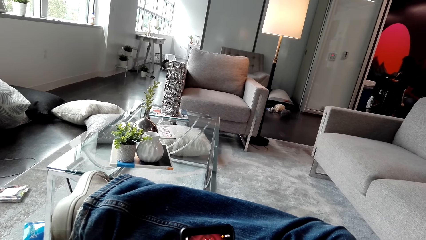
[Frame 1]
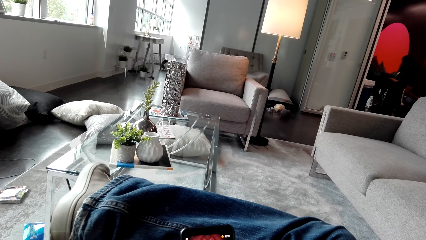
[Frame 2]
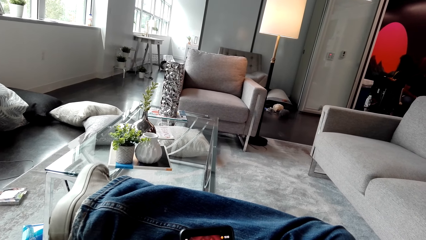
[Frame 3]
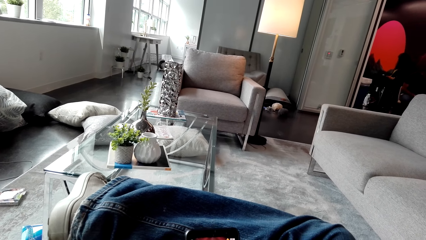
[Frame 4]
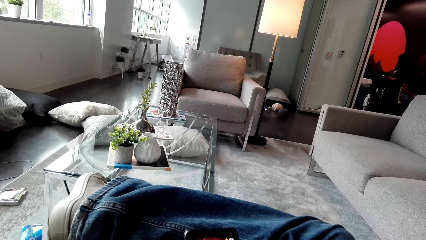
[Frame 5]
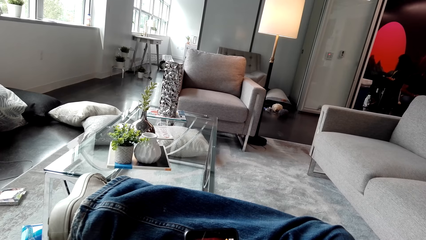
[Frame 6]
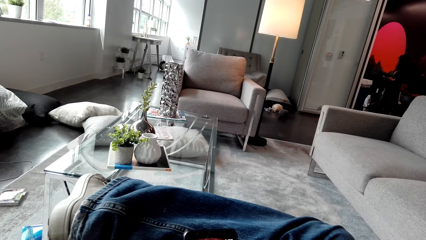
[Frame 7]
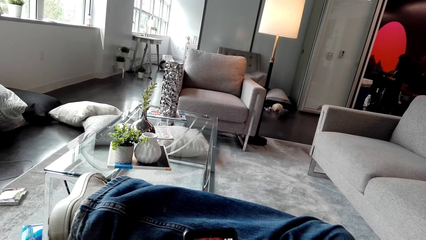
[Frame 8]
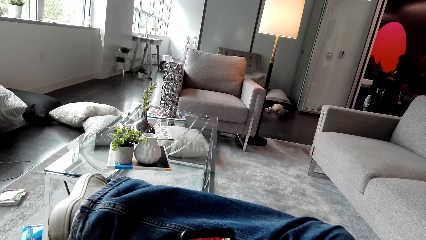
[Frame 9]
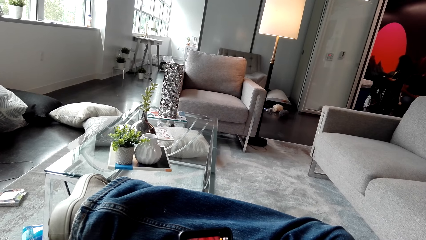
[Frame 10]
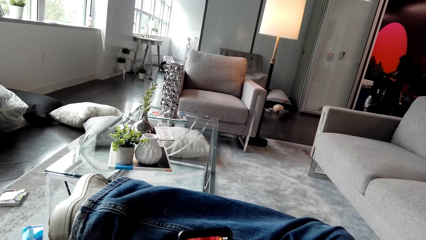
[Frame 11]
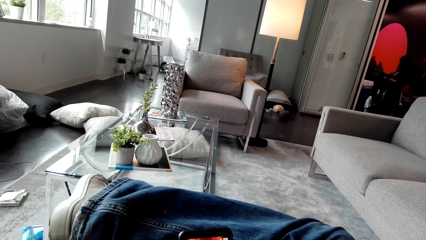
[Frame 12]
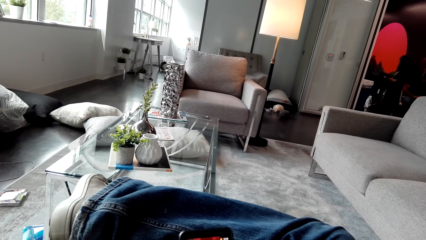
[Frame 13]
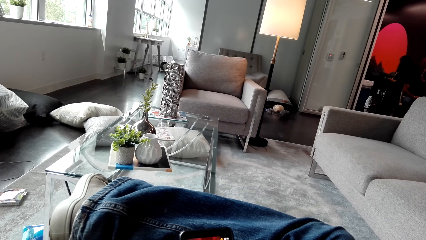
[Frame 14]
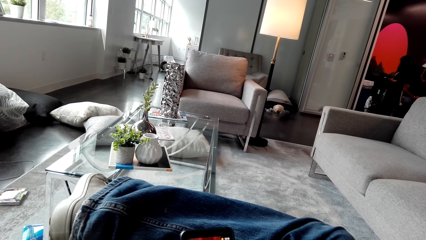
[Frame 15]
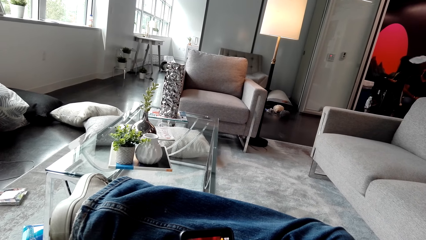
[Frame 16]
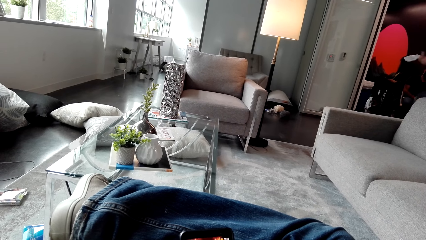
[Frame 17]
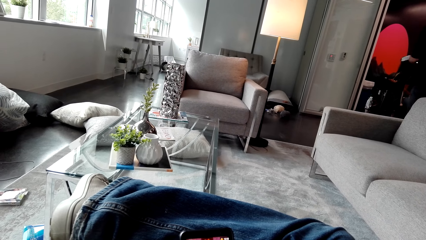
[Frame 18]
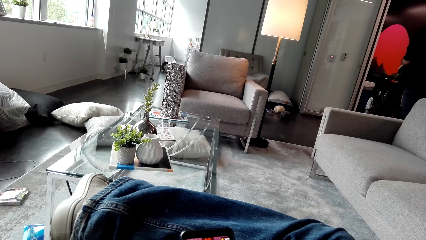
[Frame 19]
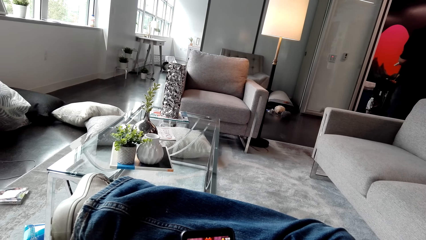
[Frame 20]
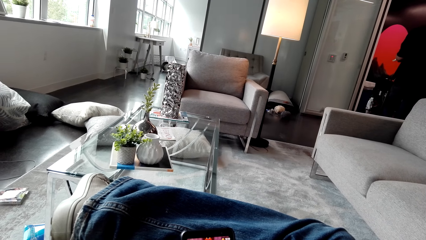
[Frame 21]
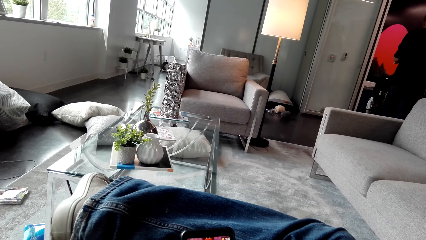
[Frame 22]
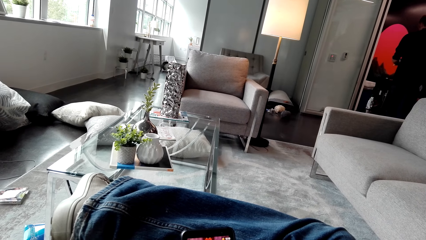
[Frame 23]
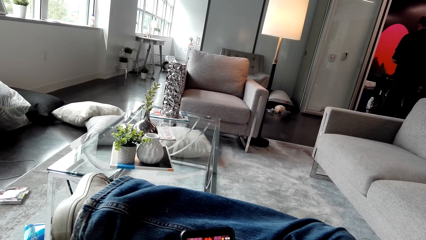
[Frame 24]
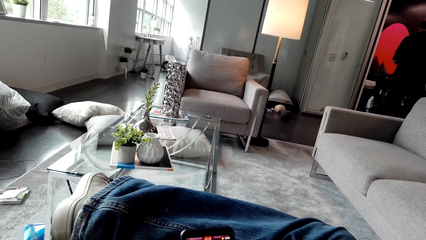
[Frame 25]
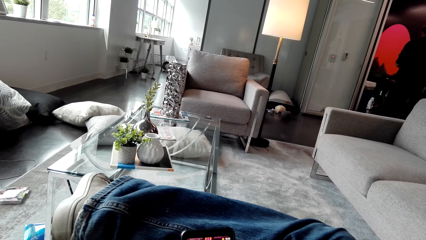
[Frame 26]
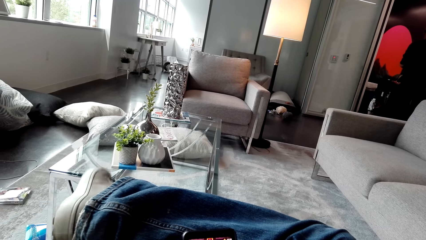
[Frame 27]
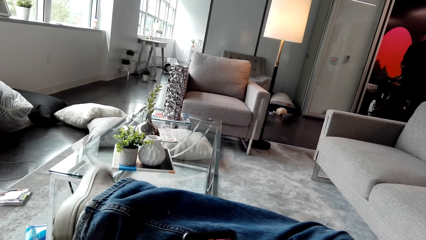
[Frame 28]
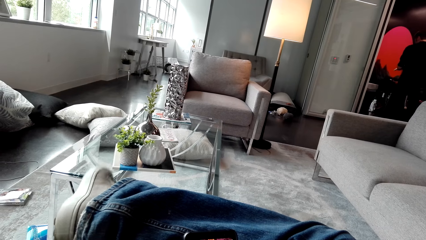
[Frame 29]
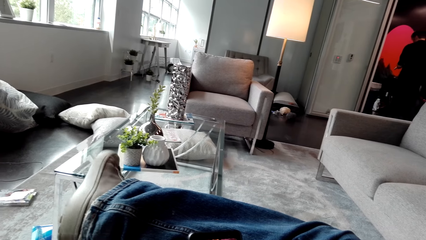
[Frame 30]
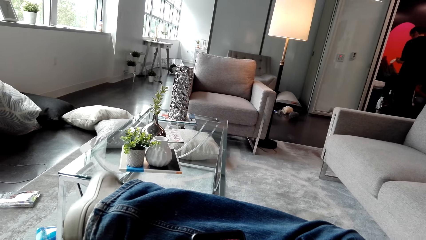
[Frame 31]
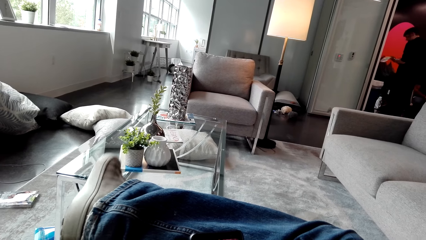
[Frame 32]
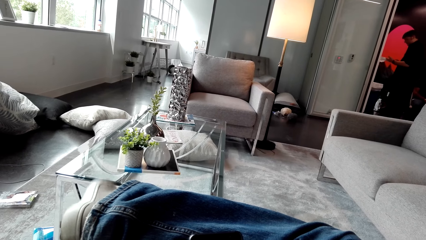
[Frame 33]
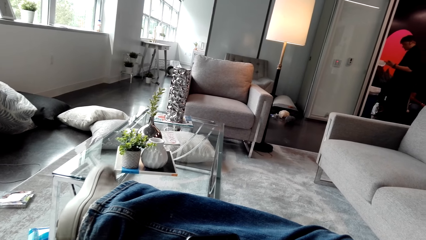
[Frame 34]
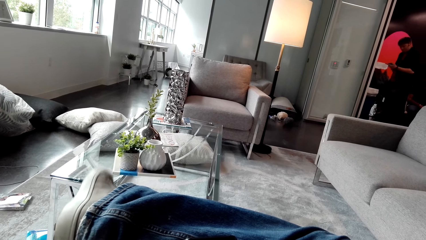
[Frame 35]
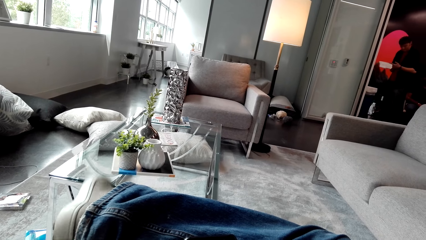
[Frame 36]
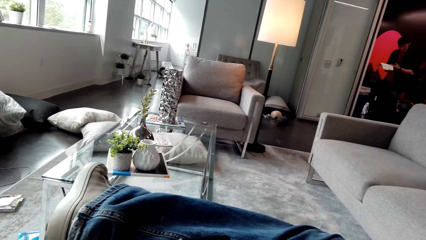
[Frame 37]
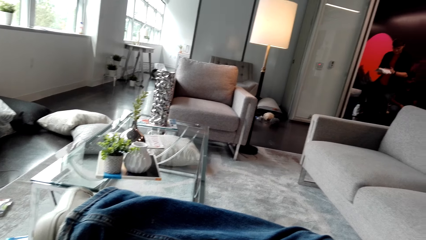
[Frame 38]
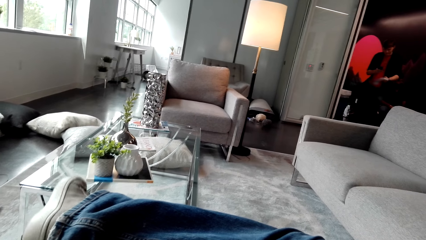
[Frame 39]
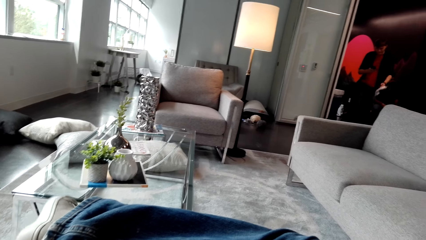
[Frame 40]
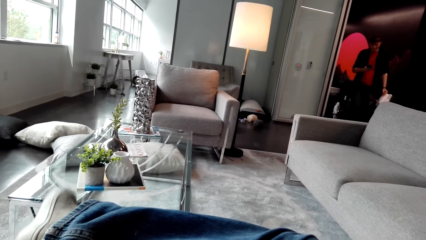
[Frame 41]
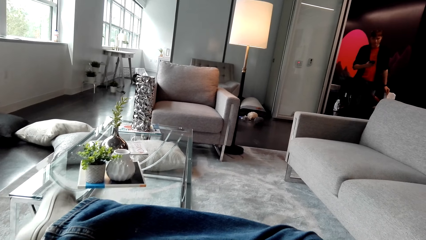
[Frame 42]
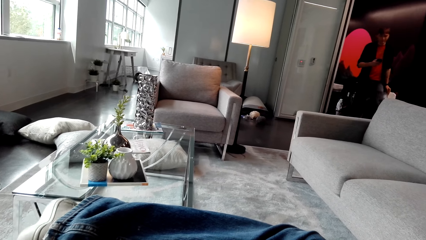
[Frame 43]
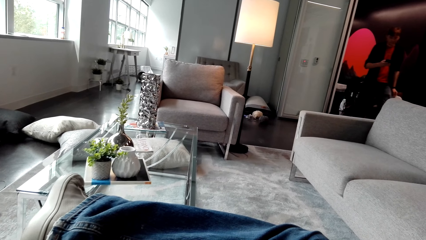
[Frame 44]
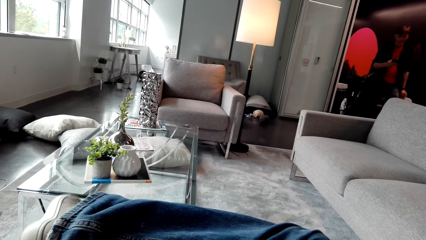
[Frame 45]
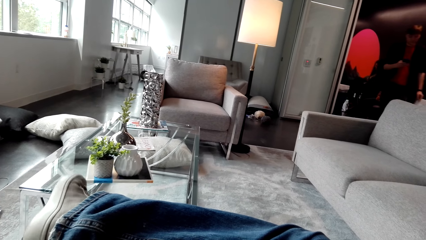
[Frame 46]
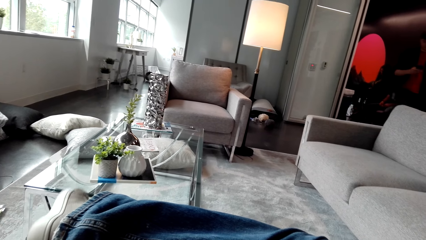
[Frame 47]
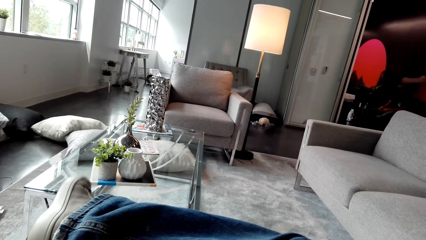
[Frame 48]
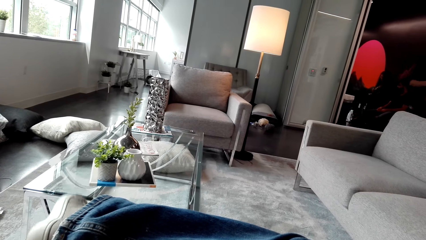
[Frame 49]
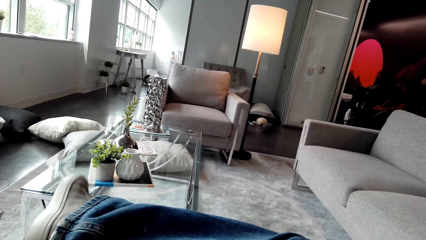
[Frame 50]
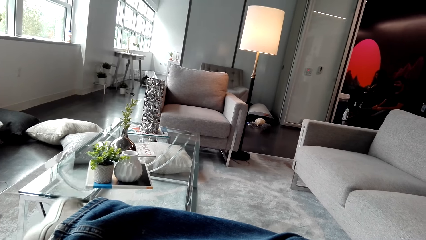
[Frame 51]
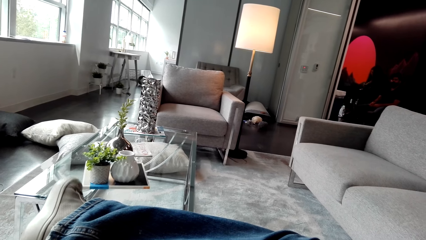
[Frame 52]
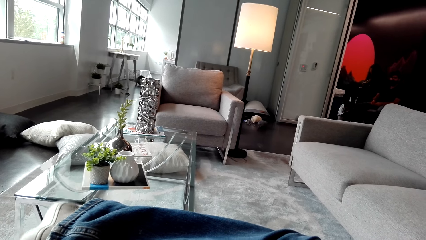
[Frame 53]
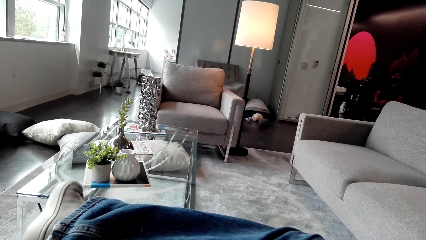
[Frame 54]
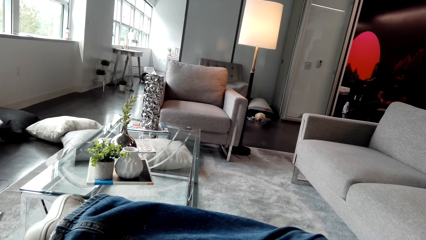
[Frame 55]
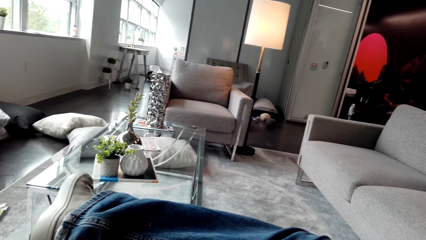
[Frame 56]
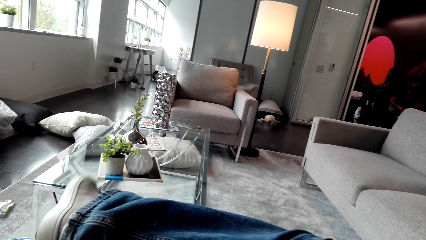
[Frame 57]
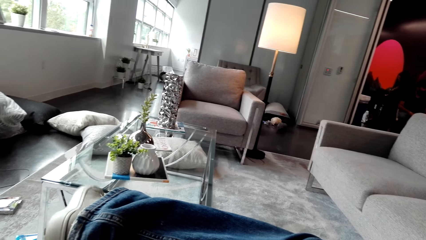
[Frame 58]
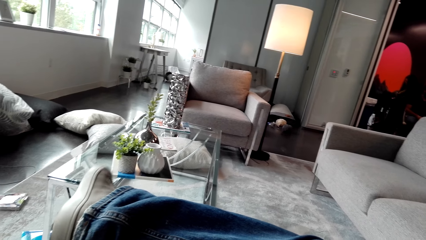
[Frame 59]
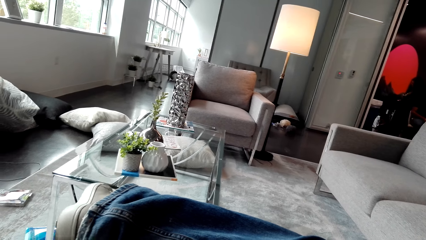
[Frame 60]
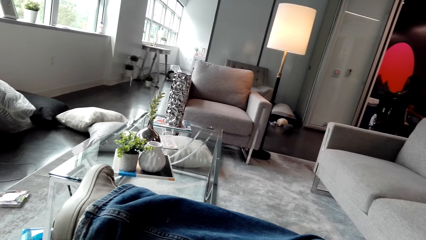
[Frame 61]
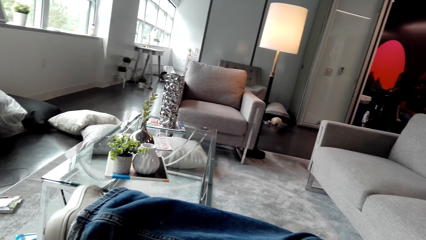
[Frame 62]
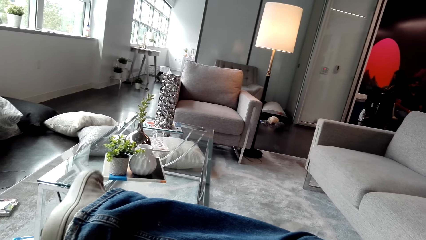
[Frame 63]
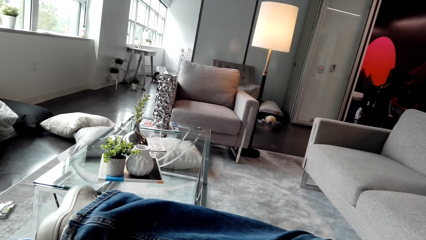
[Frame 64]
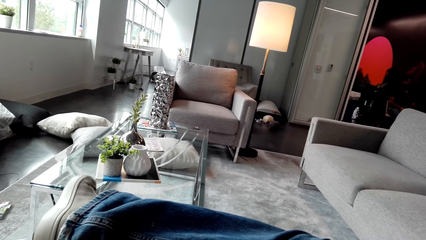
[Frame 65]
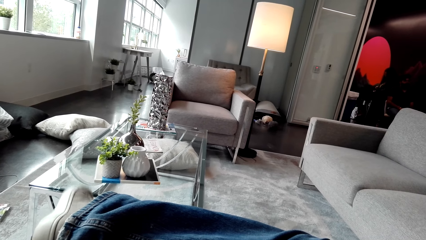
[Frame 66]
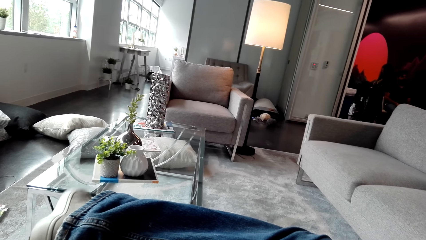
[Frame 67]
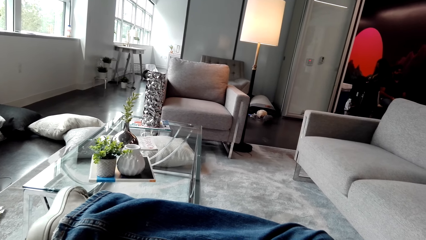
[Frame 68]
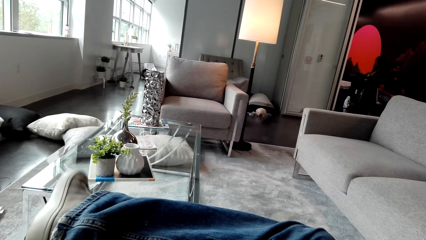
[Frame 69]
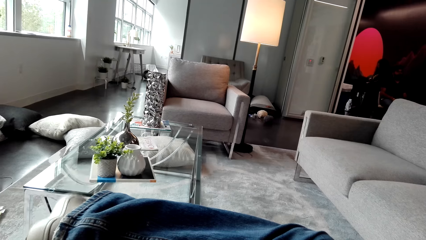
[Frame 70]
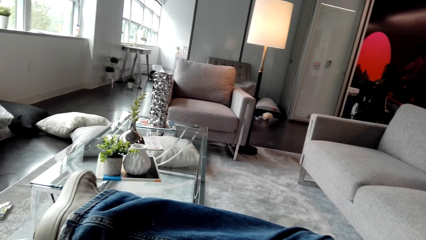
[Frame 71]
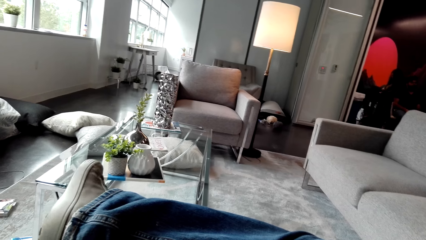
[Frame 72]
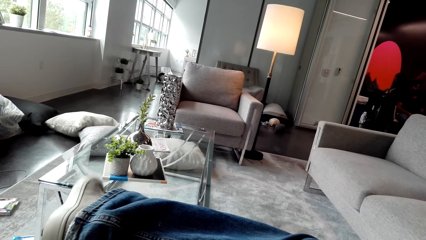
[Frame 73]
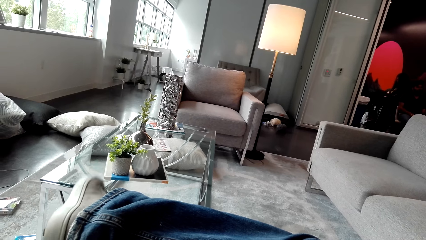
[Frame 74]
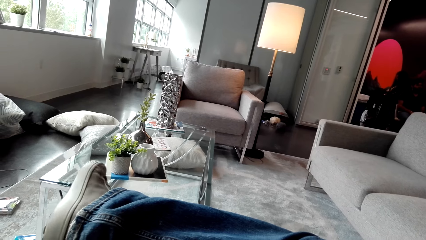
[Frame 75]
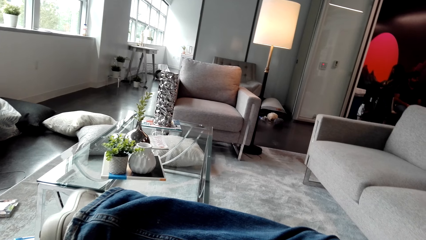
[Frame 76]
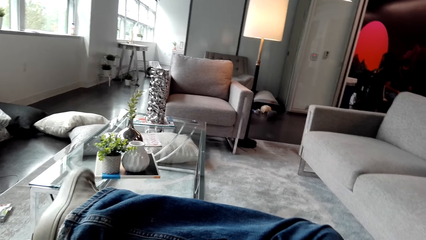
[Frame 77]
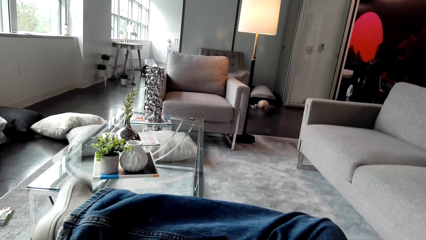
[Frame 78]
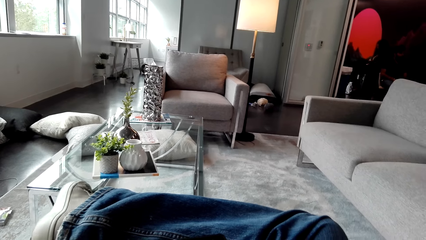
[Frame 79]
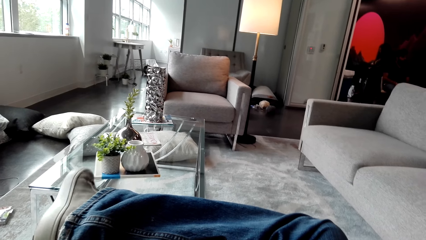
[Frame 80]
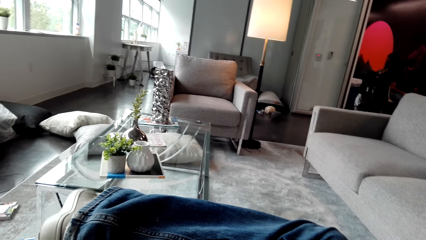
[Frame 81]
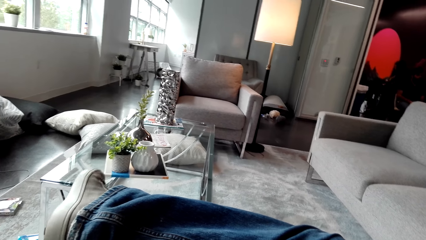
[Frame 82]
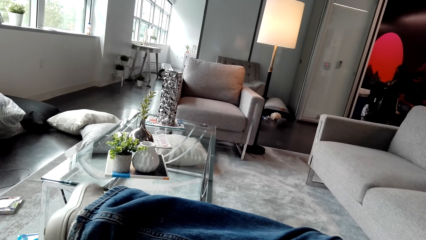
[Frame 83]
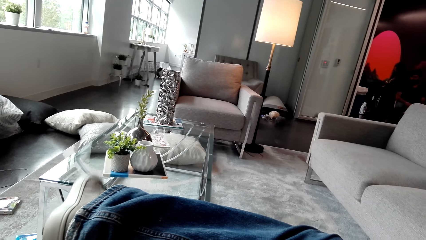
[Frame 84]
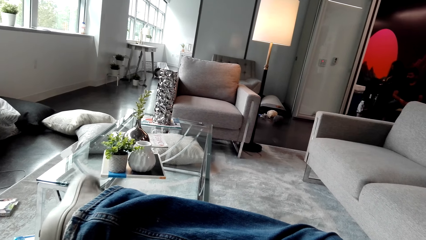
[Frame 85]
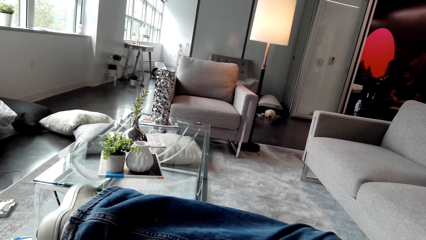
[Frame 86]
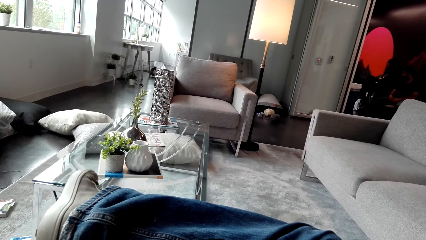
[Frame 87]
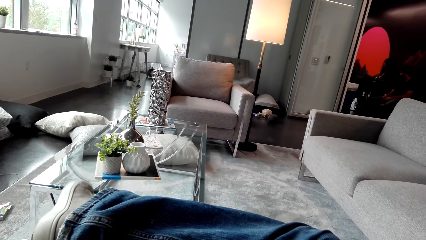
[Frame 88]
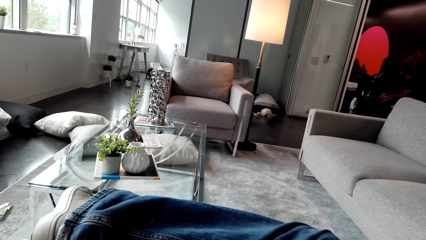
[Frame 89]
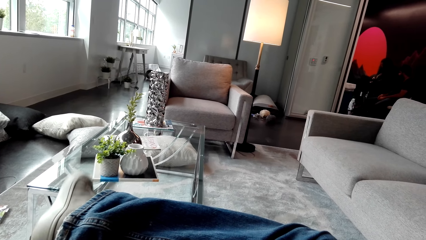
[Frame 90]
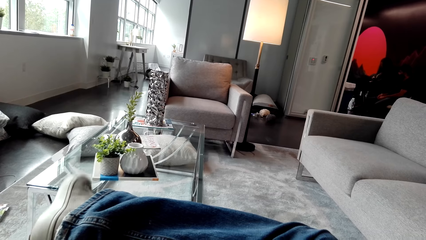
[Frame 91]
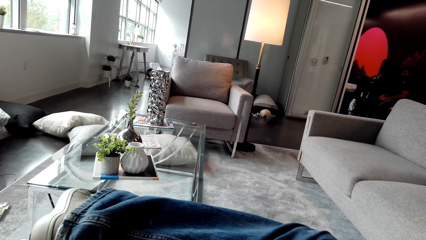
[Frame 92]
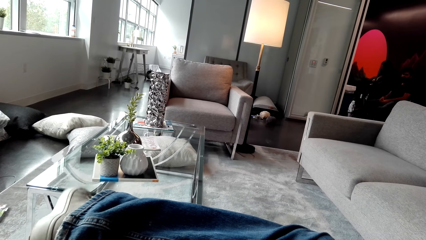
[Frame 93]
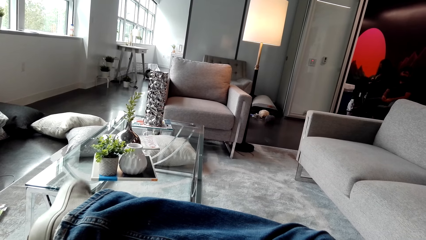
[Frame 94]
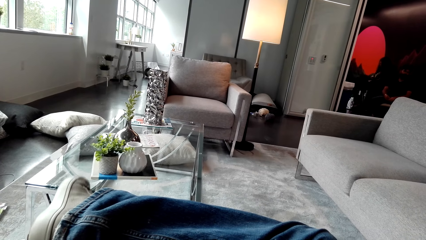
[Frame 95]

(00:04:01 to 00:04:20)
The camera wearer moves his feet.
